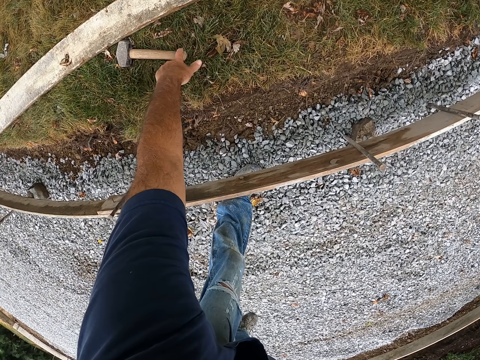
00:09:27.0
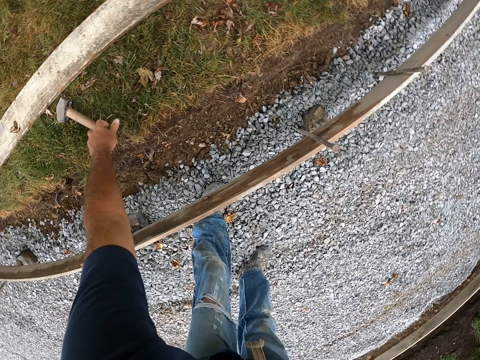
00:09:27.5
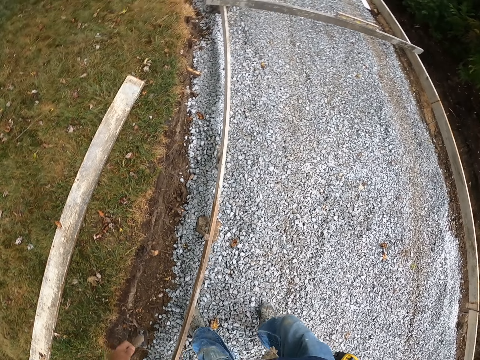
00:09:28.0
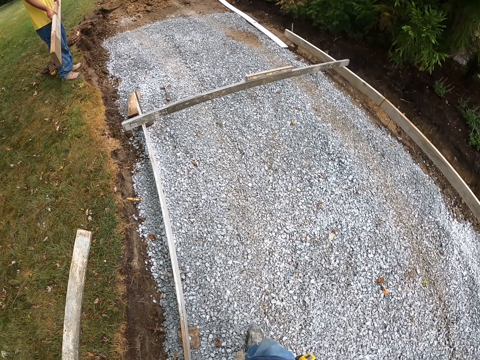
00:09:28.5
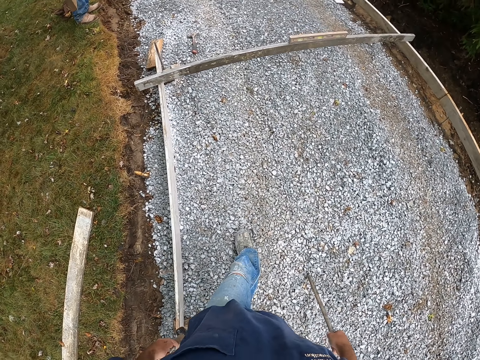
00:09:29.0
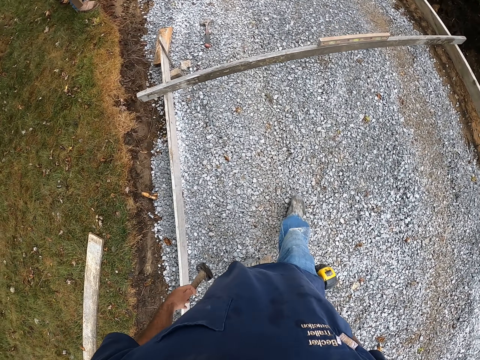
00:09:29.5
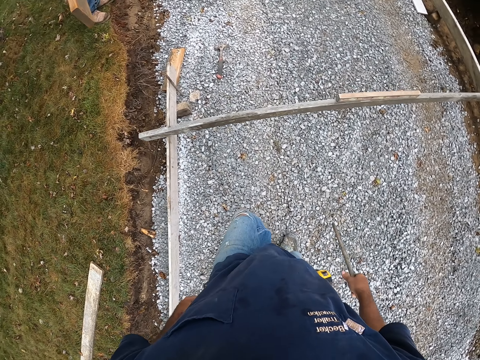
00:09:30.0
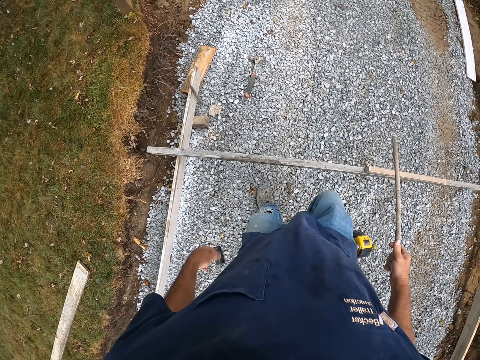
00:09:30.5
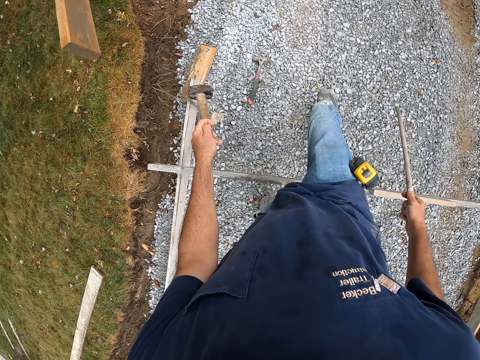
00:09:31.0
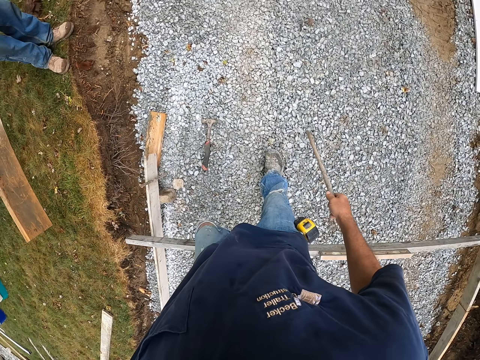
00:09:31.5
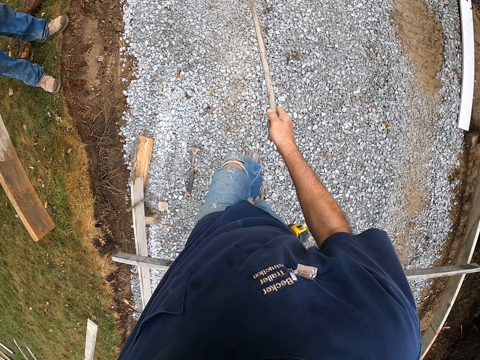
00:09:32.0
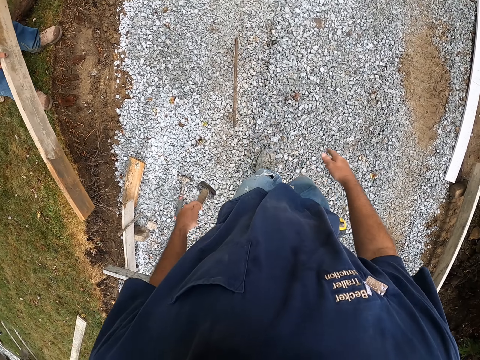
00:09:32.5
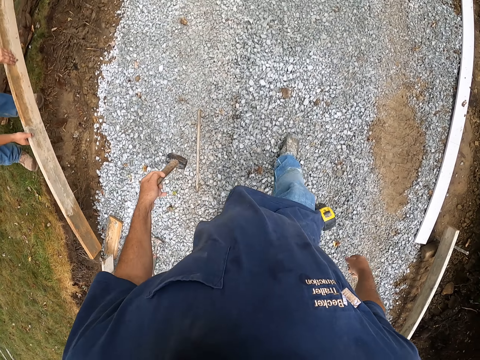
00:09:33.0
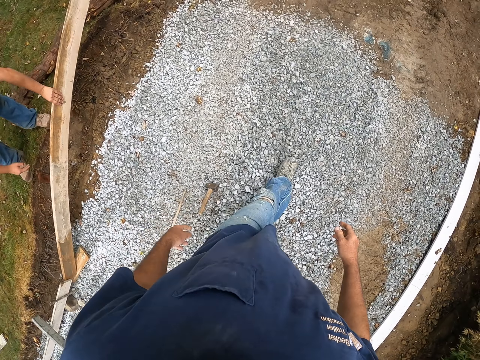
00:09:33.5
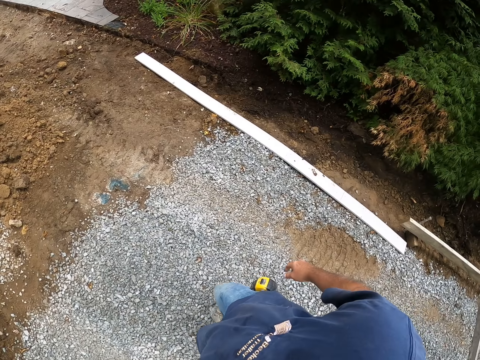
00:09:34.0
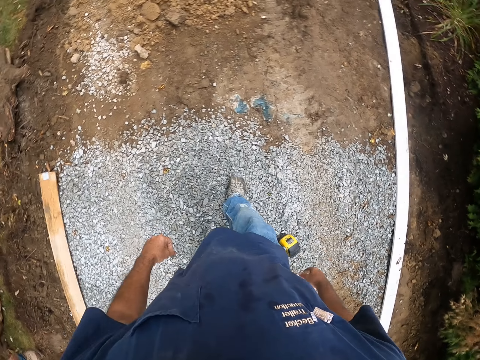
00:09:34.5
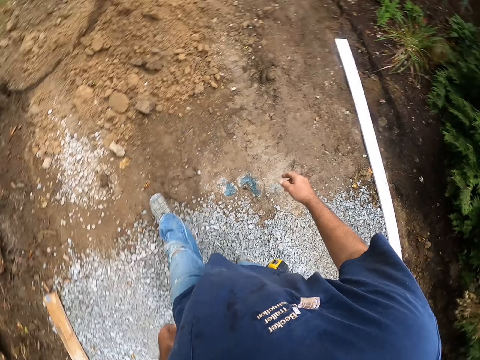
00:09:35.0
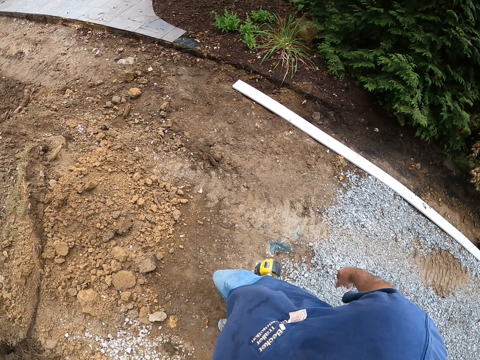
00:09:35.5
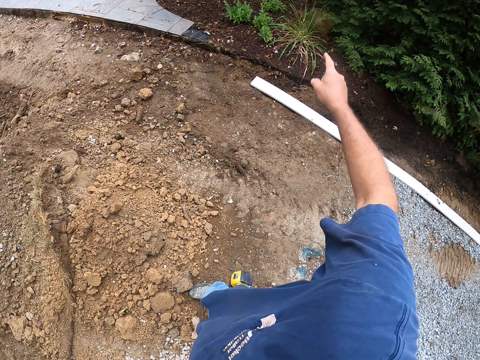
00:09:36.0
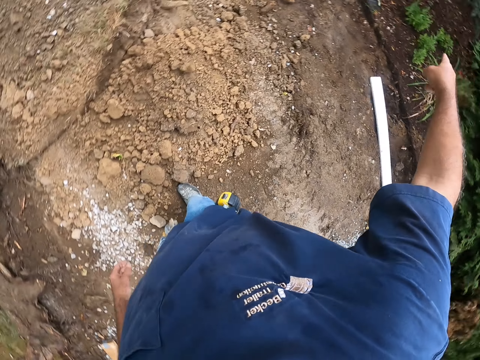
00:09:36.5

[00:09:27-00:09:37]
The camera wearer takes a hammer. They walk on the murram road. They throw down a piece of iron rod on the murram road. They throw the hammer down.

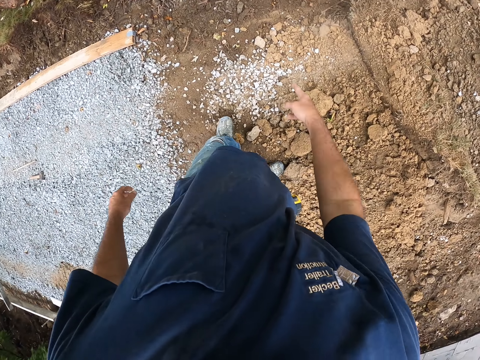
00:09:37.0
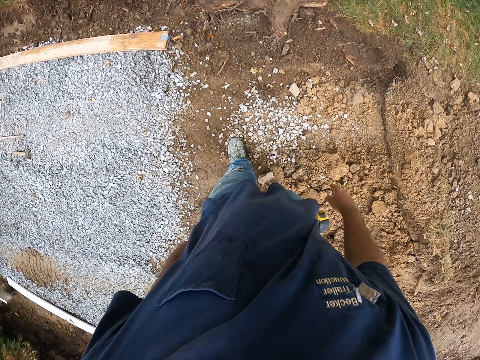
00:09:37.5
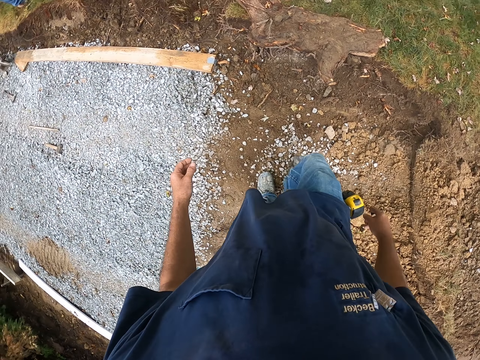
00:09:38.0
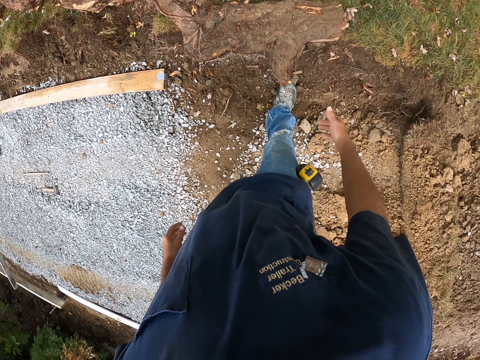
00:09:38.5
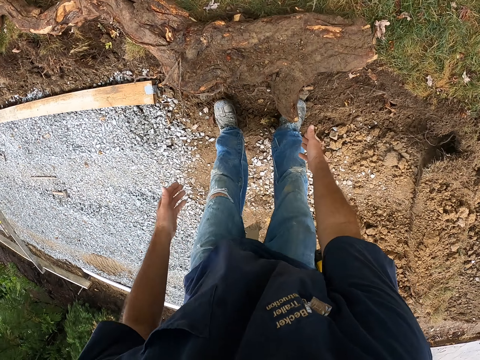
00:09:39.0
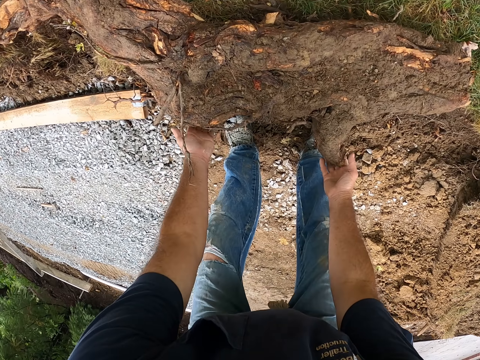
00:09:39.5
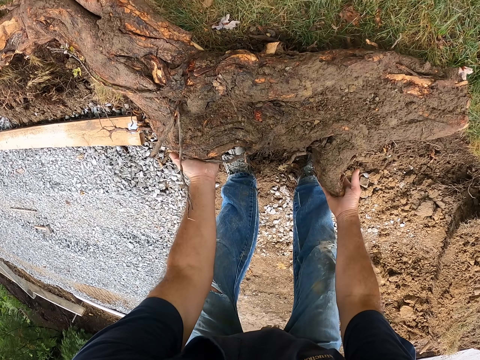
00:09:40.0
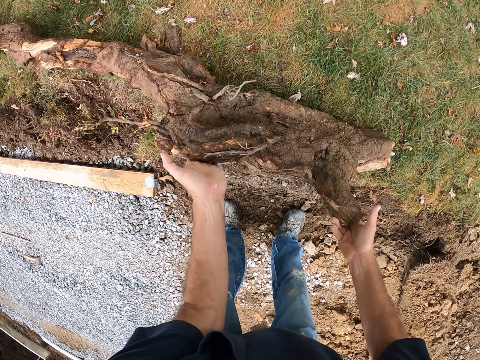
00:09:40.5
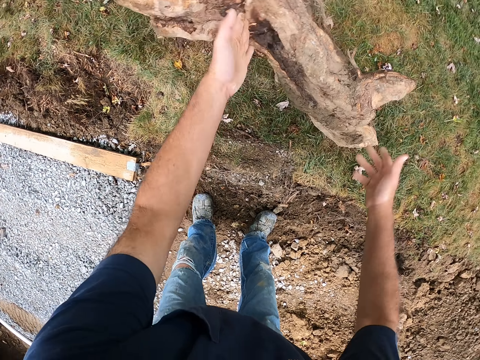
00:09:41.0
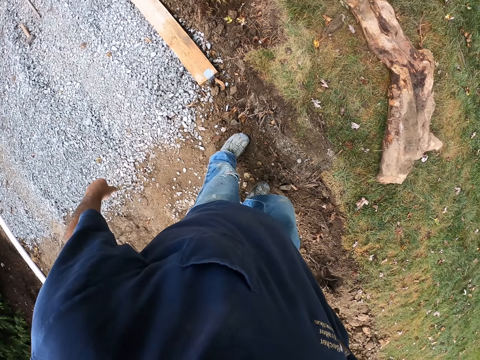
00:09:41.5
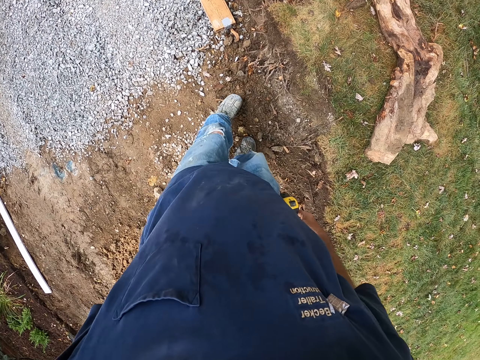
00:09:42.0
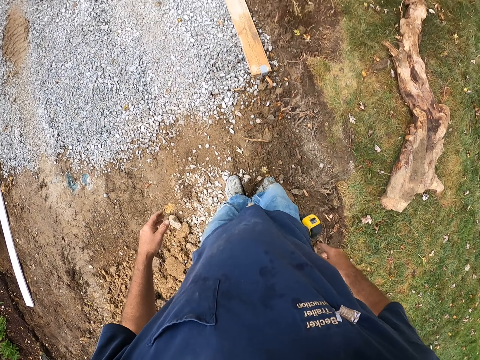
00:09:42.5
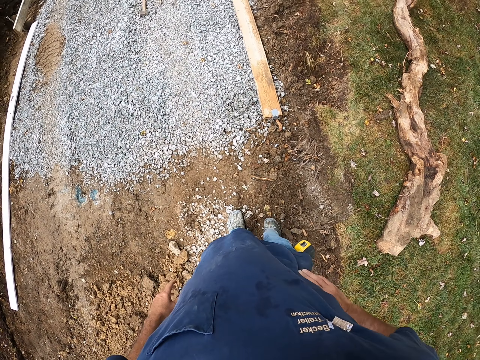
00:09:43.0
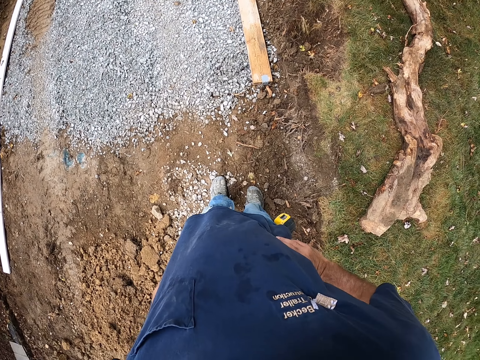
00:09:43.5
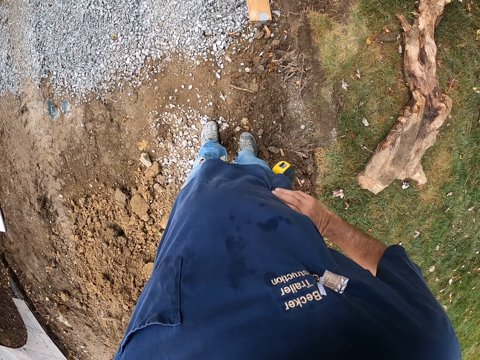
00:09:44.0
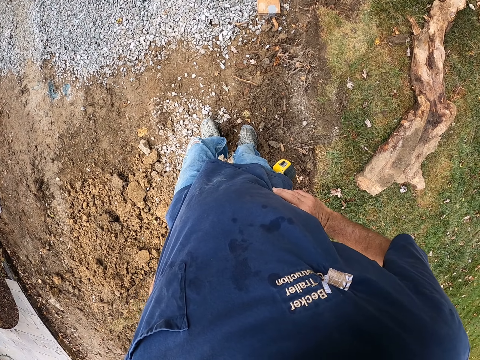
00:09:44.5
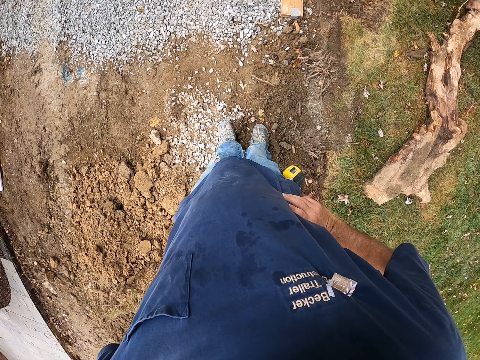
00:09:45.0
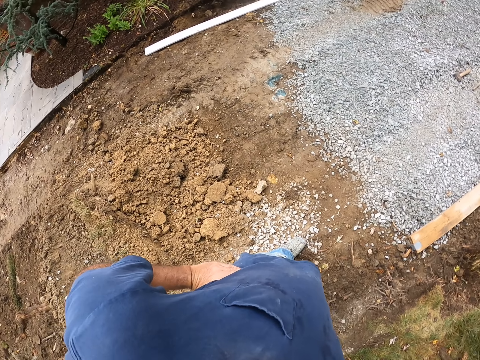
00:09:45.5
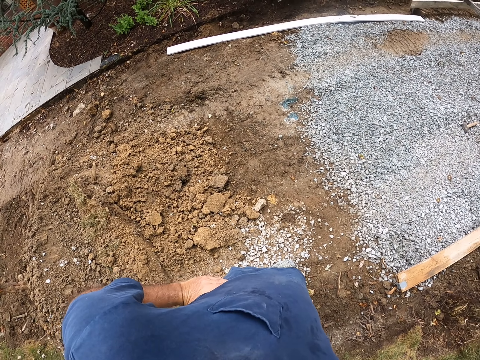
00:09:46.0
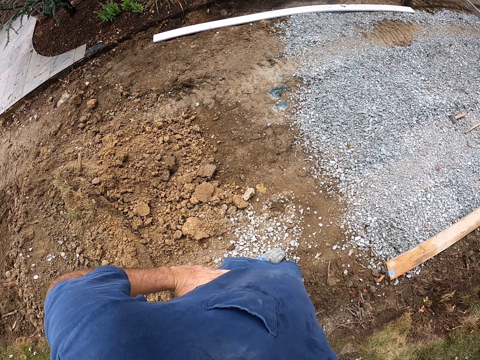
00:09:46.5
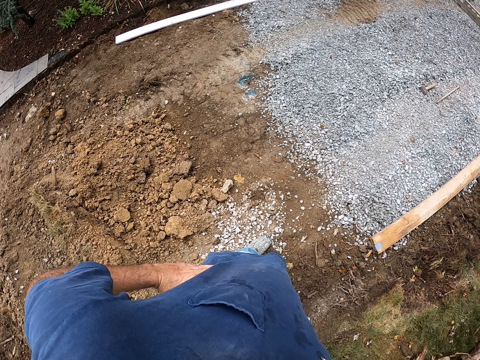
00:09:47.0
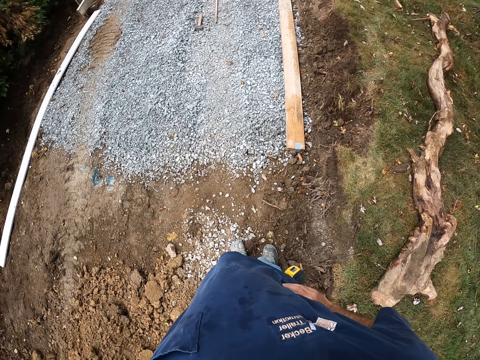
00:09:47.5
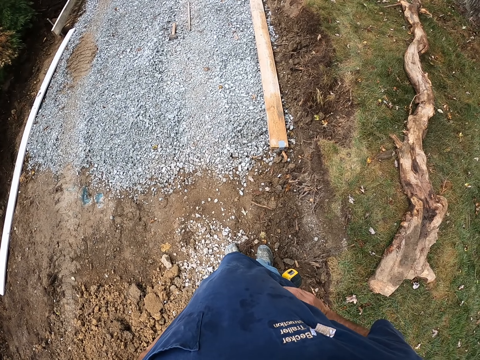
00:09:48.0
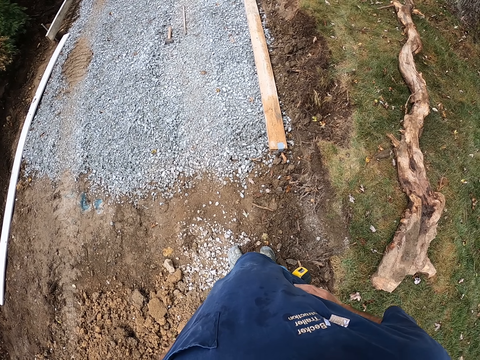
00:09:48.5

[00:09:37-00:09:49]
The camera wearer moves a log on the field. They look at the murram road.

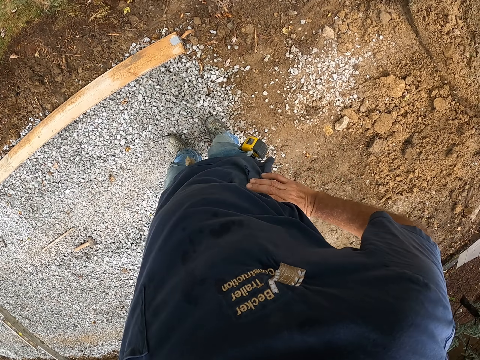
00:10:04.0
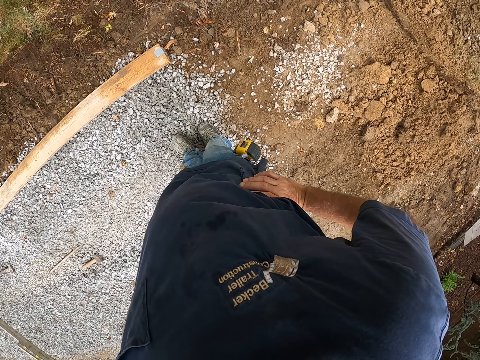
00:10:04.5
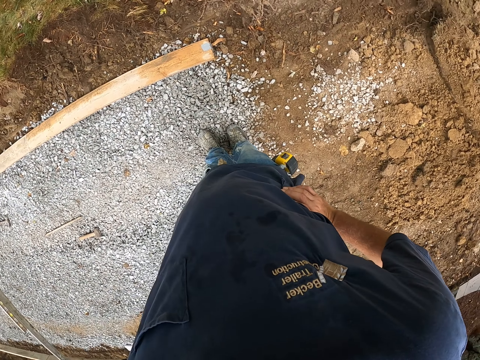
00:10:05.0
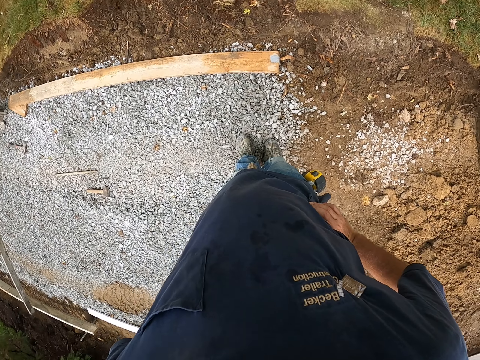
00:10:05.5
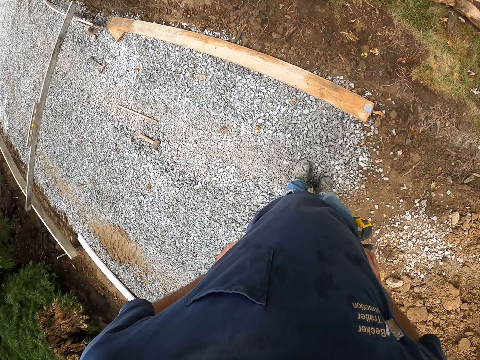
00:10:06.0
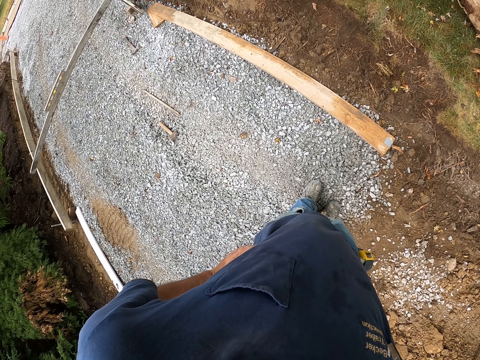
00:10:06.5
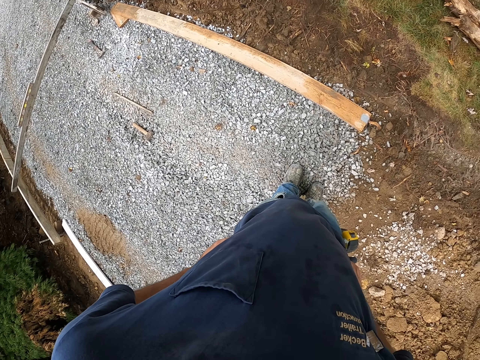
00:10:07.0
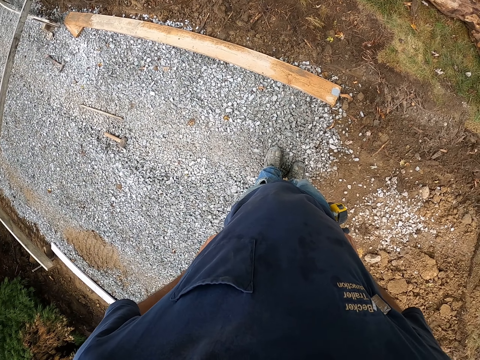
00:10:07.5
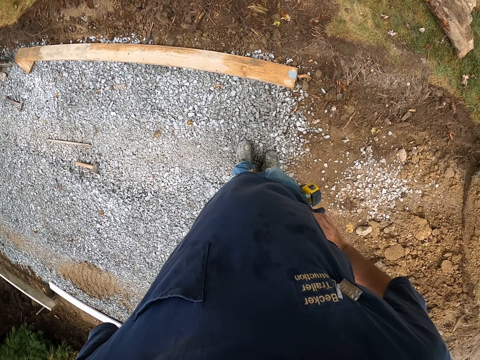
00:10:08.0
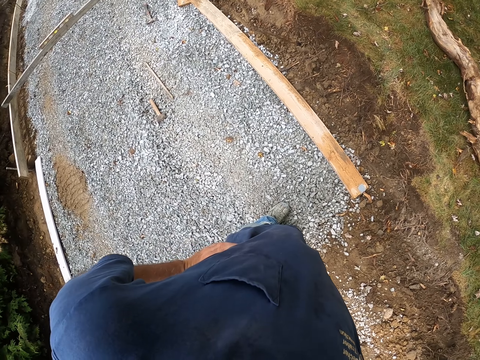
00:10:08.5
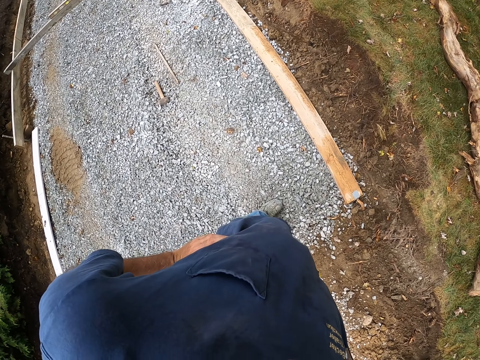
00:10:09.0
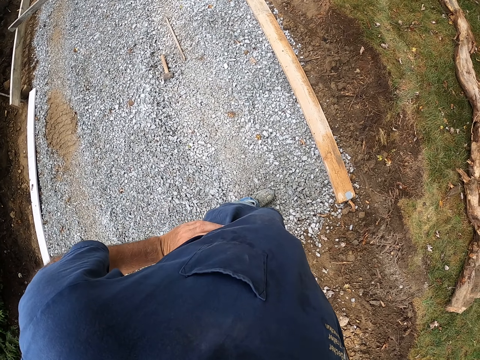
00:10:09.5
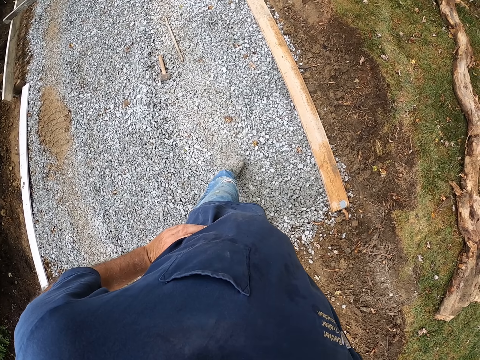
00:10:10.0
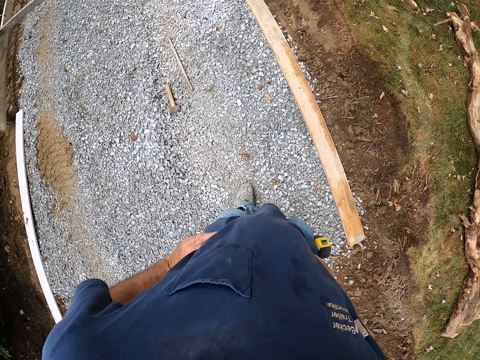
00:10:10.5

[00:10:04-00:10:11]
The camera wearer stands on the murram.
